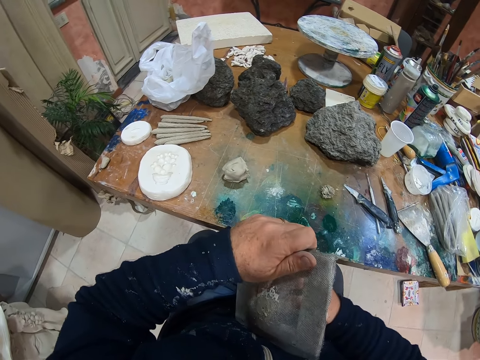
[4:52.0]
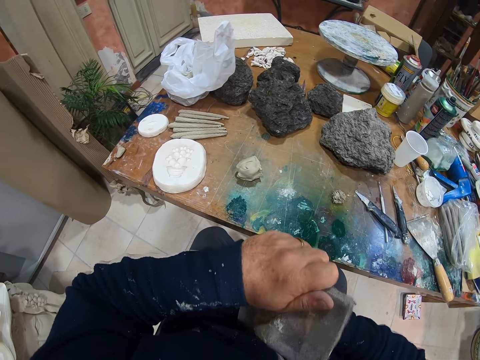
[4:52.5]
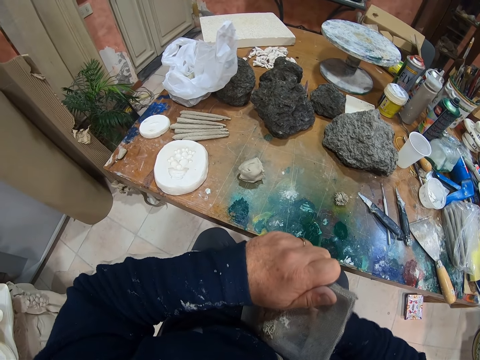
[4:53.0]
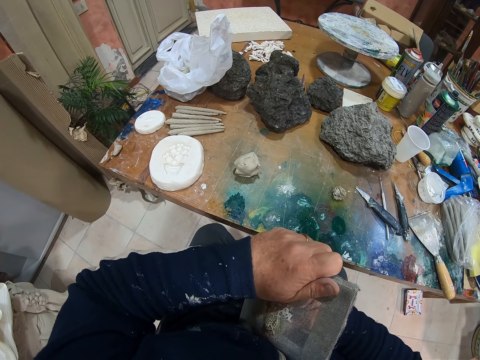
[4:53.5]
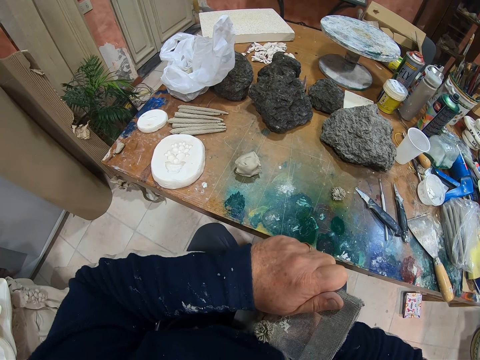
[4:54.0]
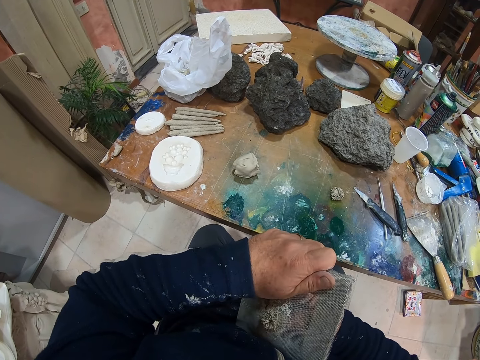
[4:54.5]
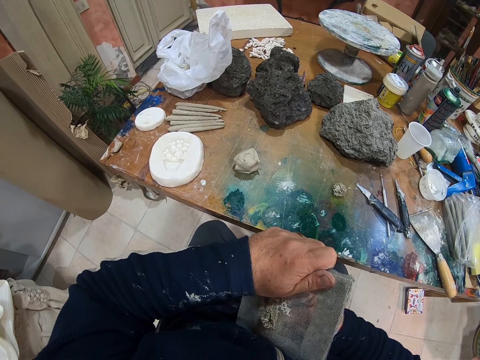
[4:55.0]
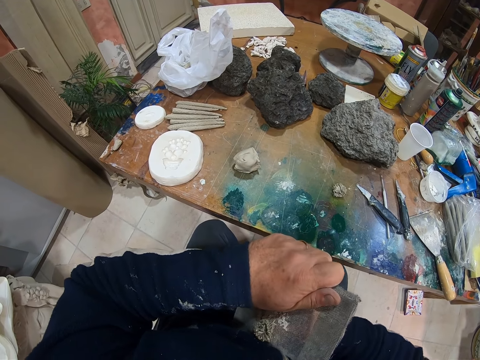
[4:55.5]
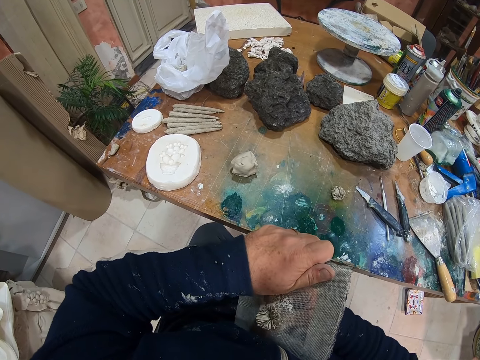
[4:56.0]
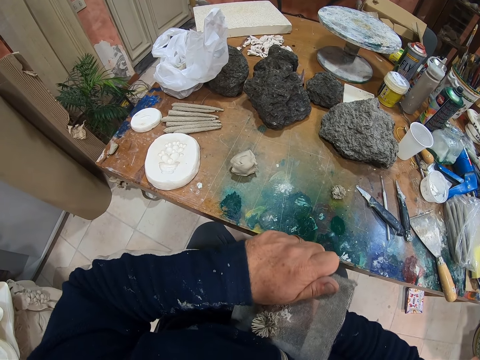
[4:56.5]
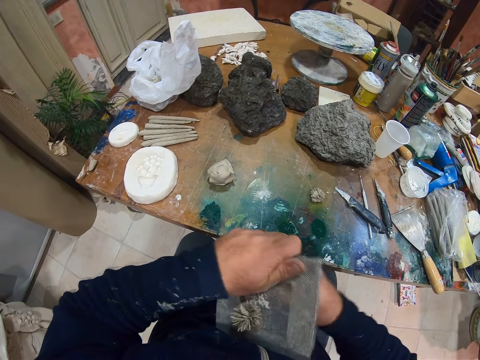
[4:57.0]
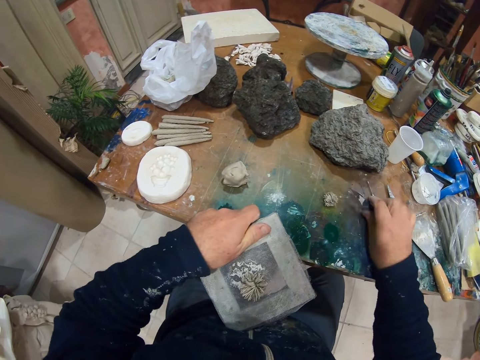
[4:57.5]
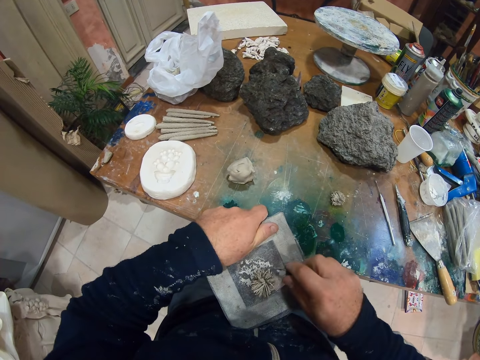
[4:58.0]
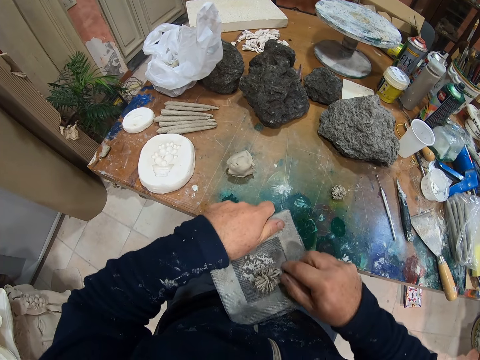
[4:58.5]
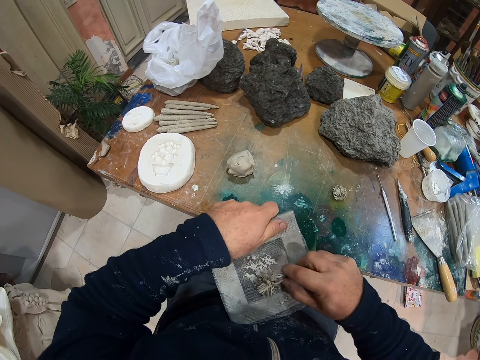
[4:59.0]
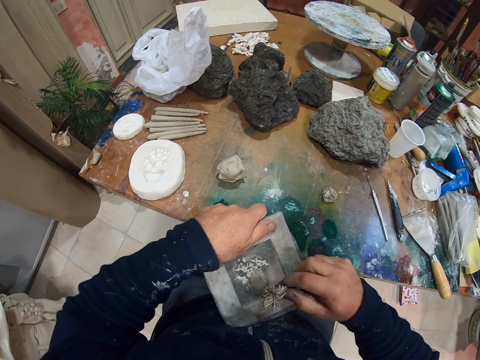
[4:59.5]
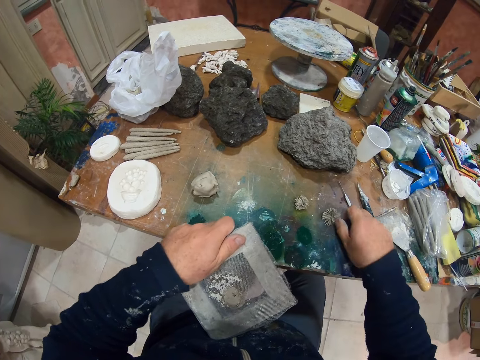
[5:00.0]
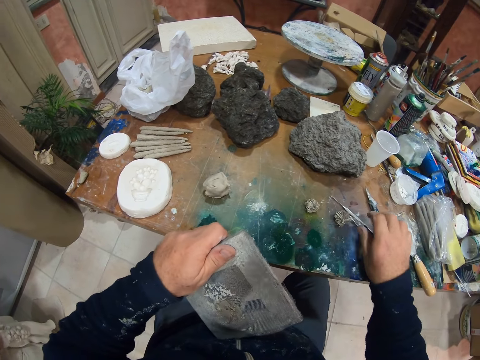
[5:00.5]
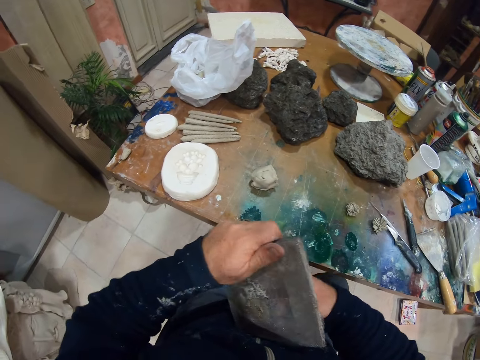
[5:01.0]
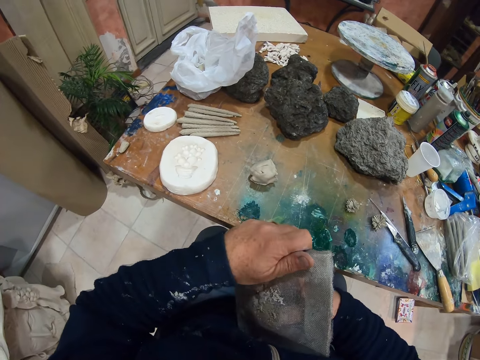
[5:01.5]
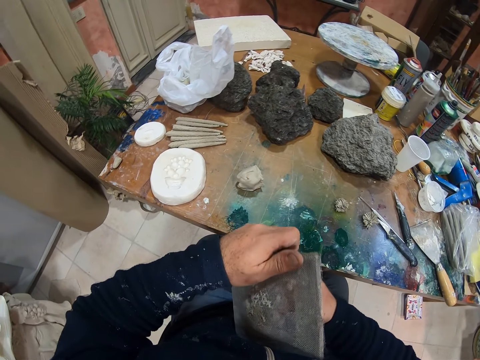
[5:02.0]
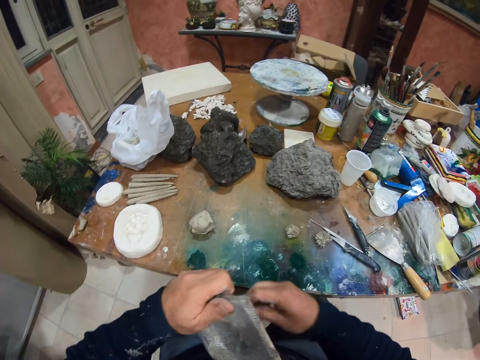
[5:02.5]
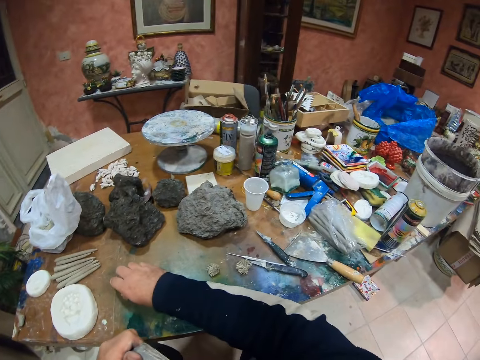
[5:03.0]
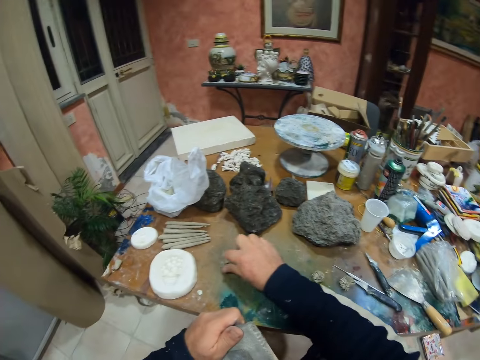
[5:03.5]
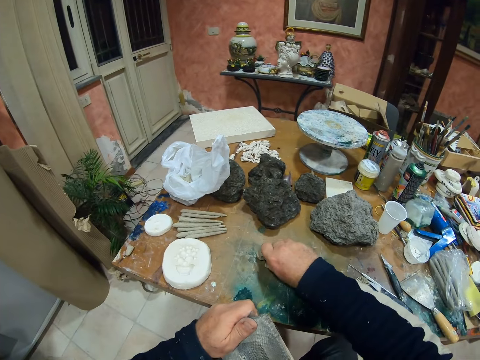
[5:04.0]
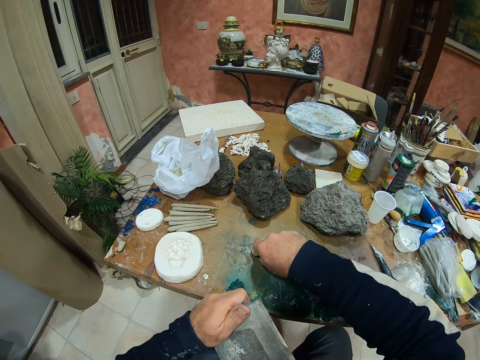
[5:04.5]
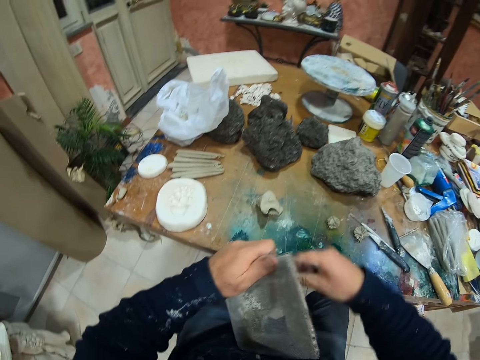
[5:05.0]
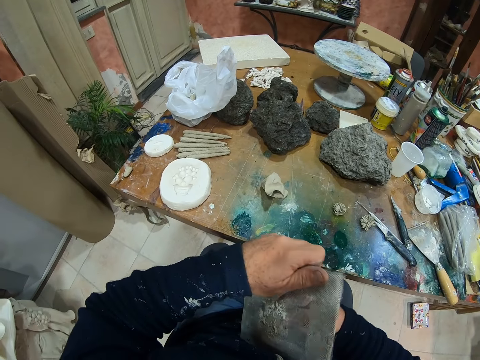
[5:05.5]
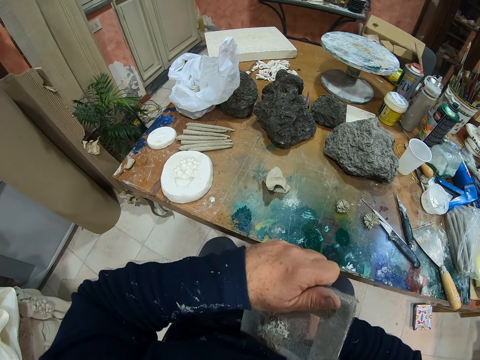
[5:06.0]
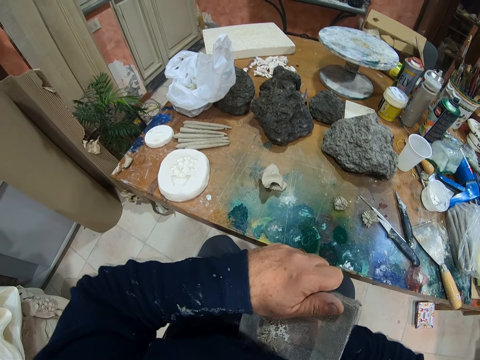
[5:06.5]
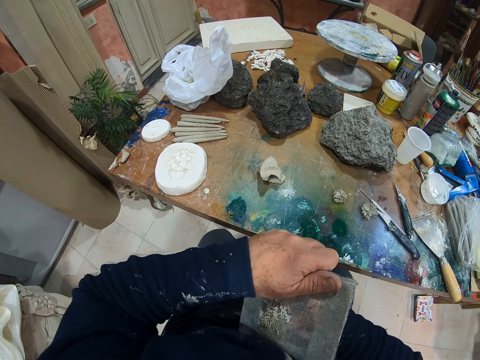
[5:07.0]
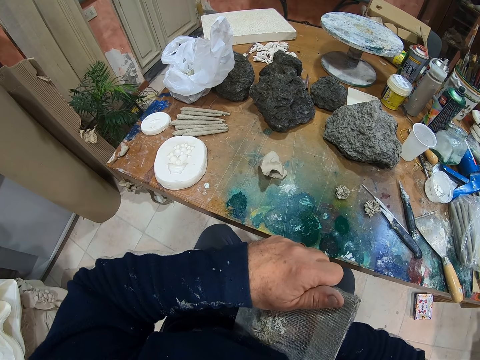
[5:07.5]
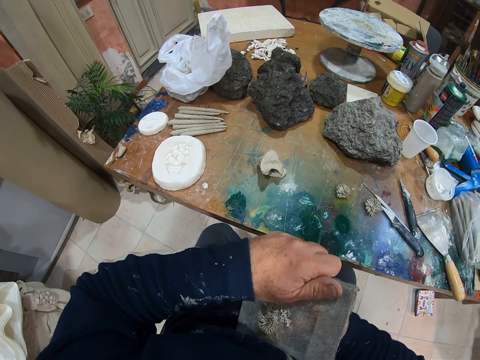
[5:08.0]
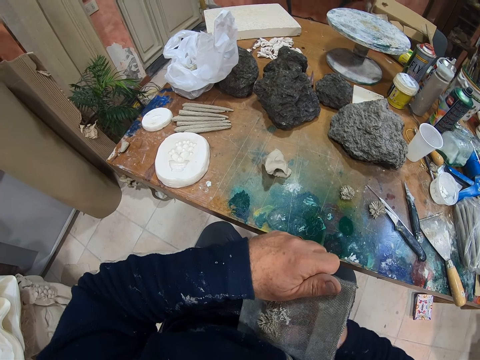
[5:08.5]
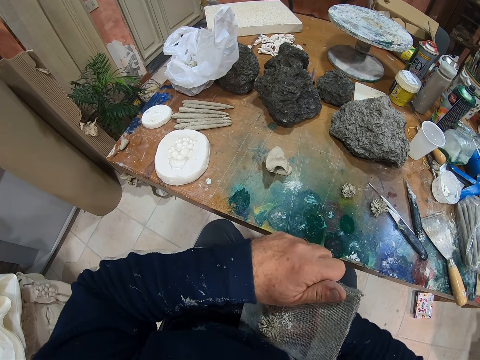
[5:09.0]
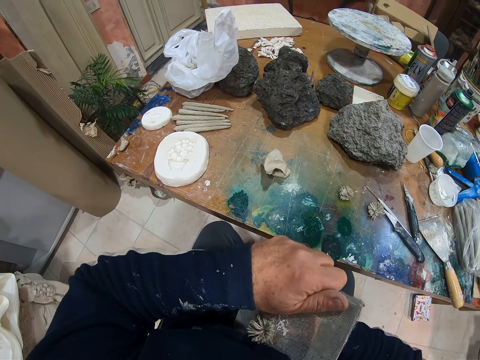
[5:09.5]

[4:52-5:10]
The camera wearer cuts the model. They press the clay on something. They put the model on something. They remove the excess clay from something. They place the excess clay on the table. They pick up a small piece of clay from the table. They cut the model. They press the clay on something.

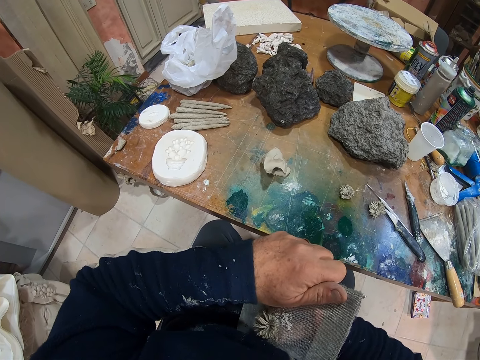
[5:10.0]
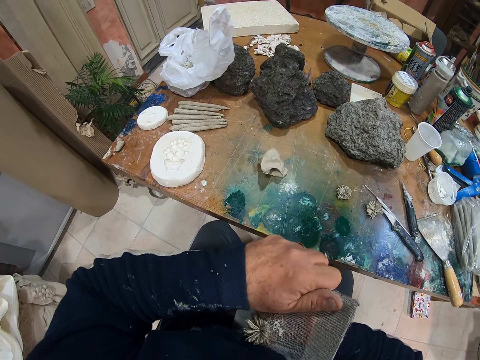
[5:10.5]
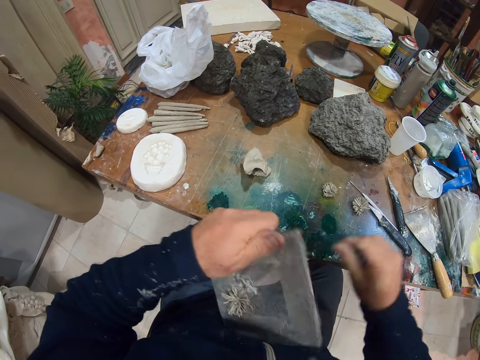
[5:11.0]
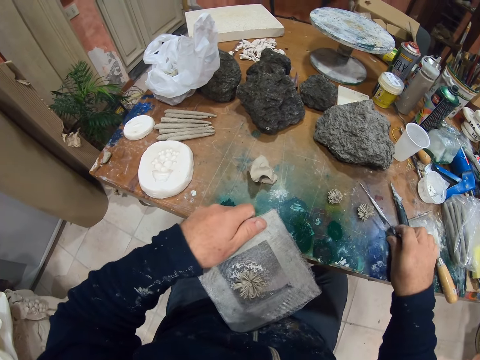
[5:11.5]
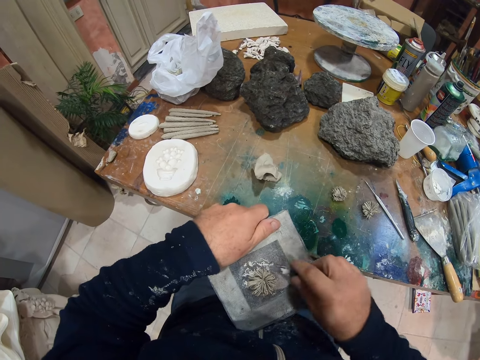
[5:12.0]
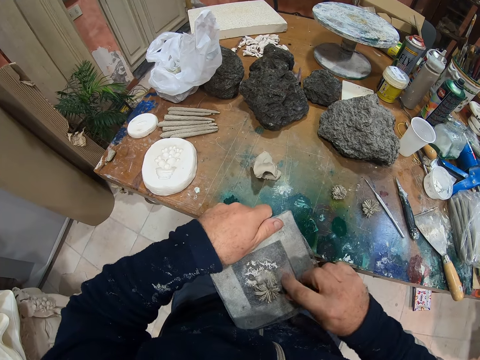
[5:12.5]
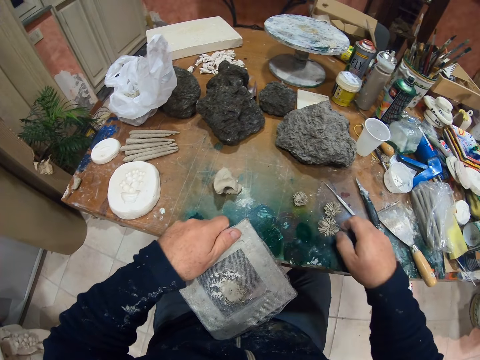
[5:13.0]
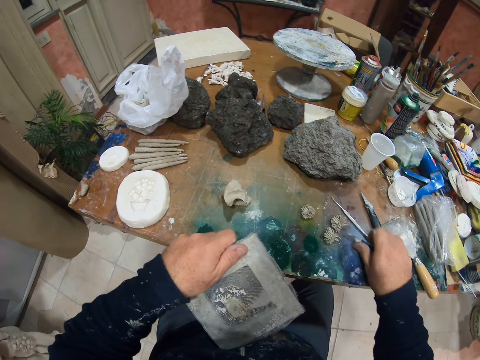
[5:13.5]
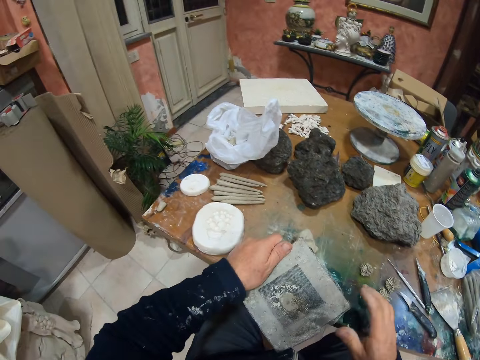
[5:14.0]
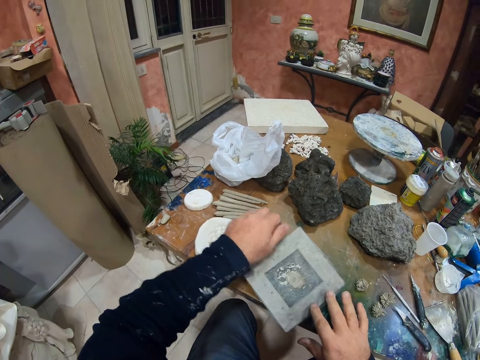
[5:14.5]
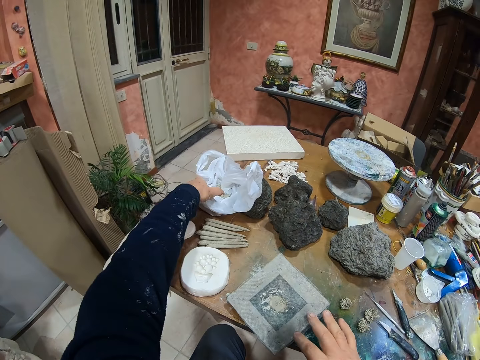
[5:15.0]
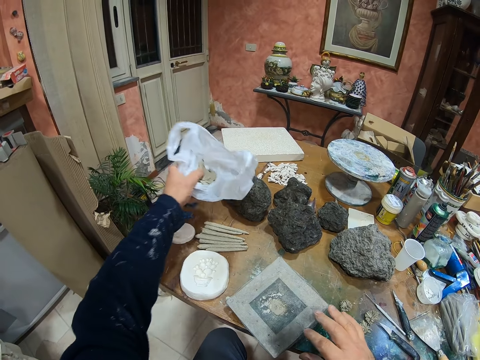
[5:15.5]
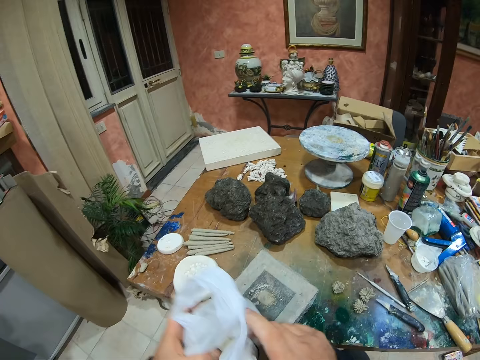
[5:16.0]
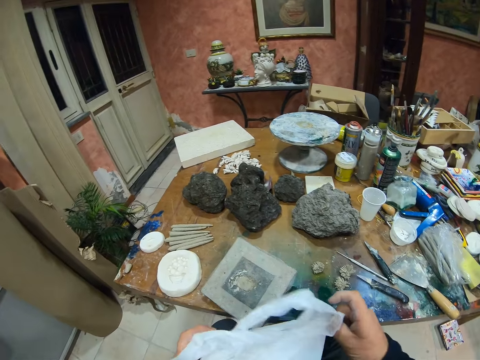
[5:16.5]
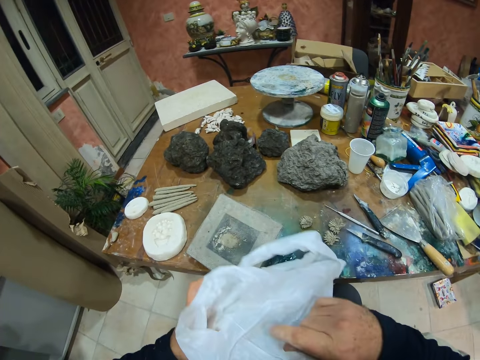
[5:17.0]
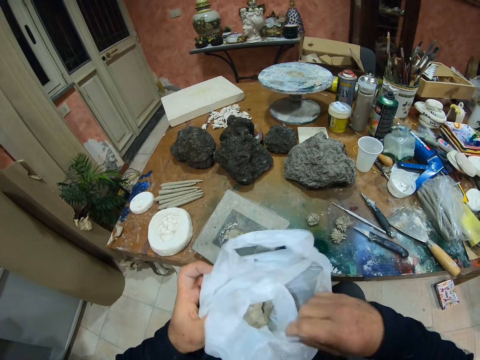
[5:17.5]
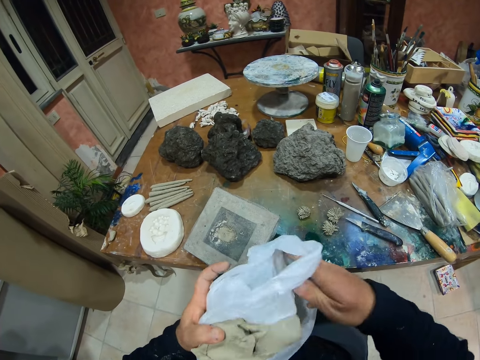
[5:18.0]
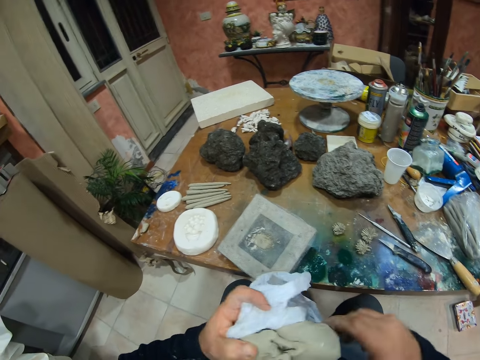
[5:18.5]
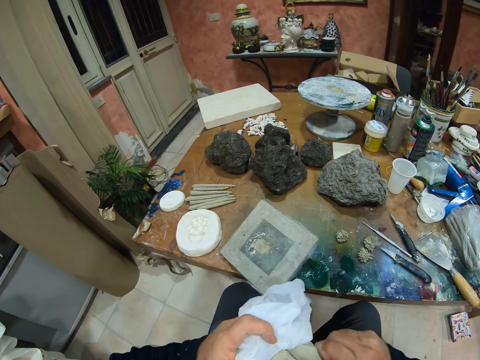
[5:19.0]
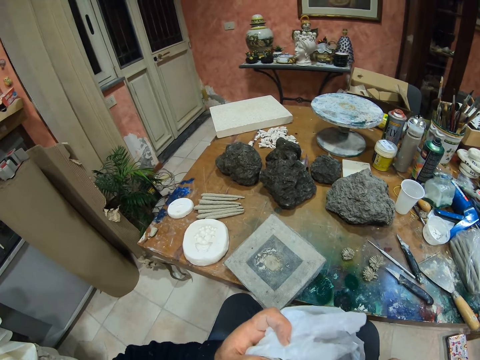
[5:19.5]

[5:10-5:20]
The camera wearer removes the excess clay from something. They place the excess clay on the table. They place an object on the table. They pick up the polythene bag from the table. They open the polythene bag.
